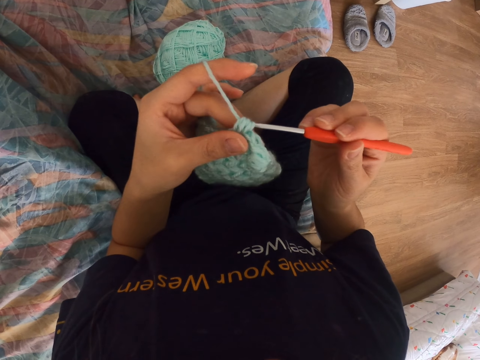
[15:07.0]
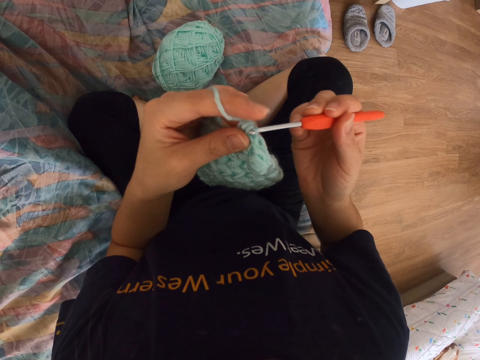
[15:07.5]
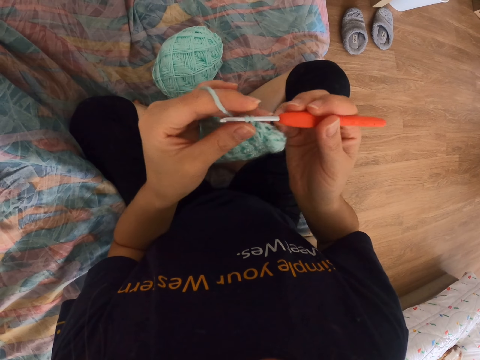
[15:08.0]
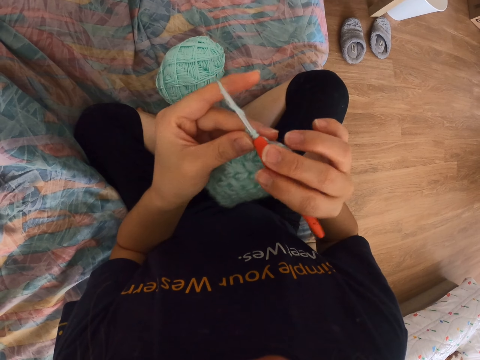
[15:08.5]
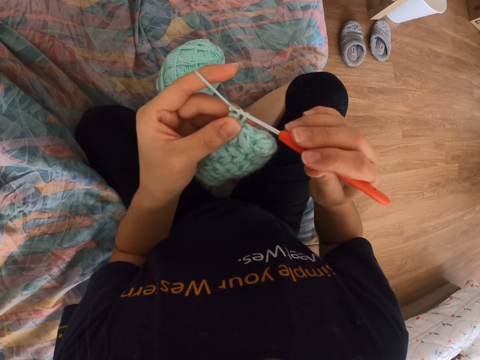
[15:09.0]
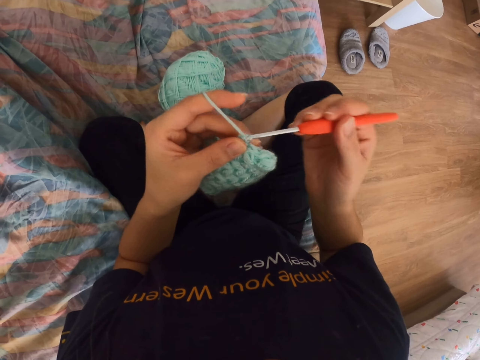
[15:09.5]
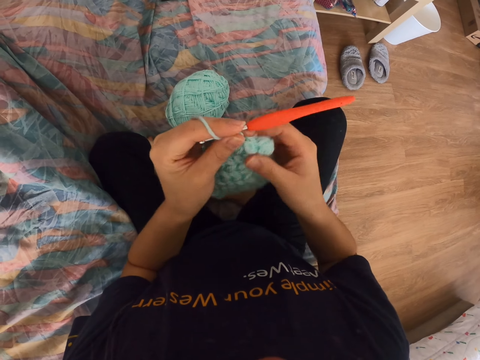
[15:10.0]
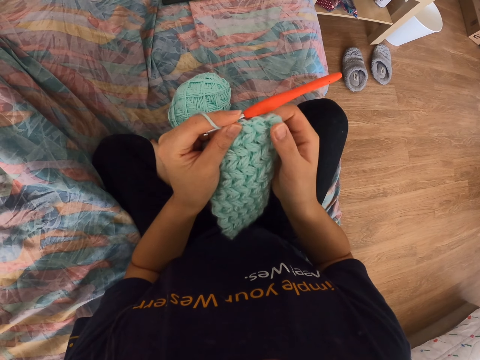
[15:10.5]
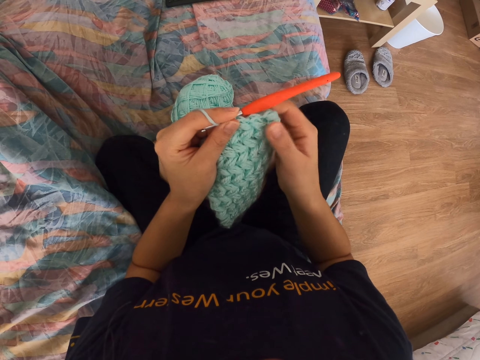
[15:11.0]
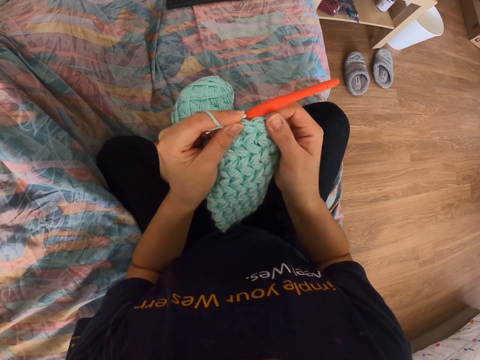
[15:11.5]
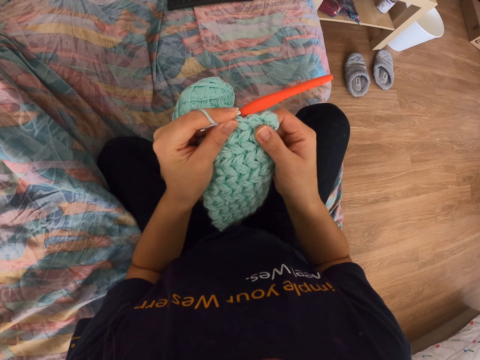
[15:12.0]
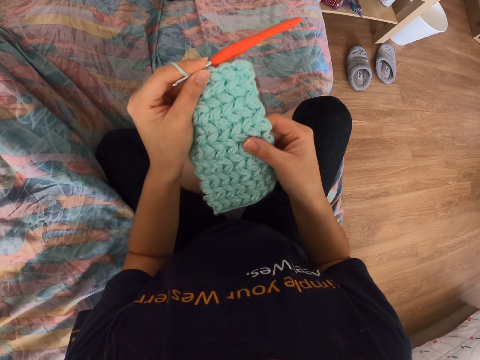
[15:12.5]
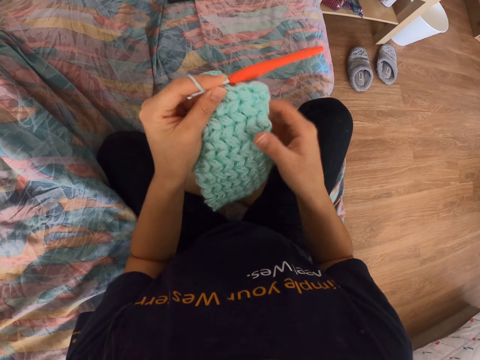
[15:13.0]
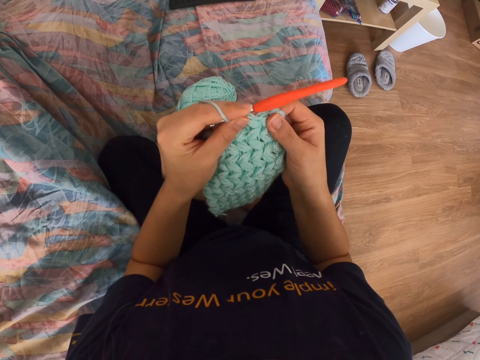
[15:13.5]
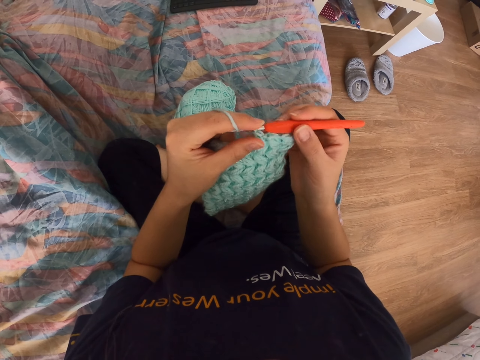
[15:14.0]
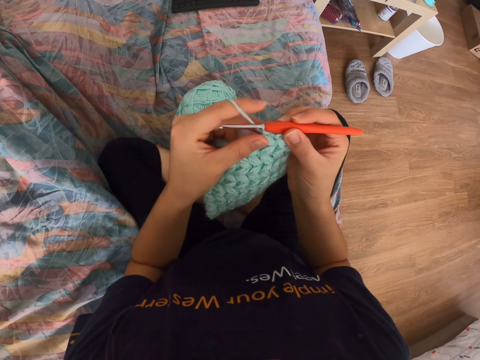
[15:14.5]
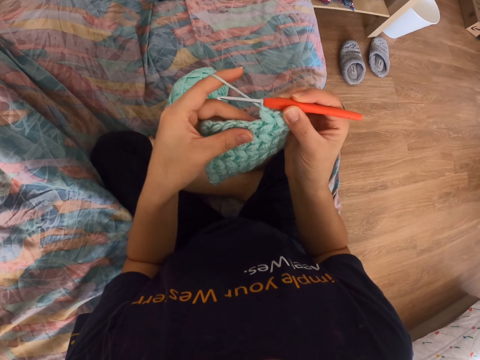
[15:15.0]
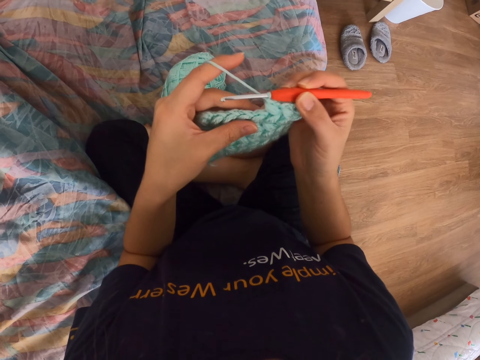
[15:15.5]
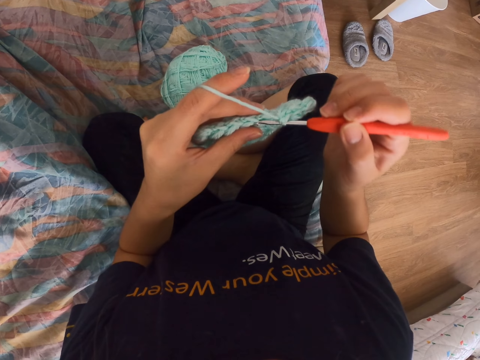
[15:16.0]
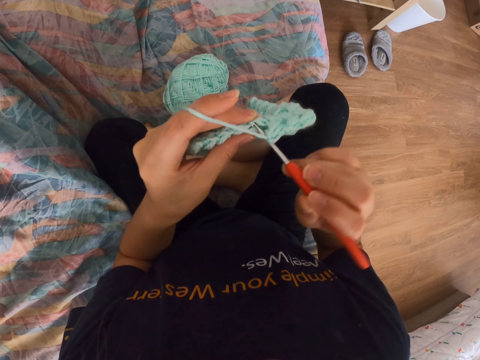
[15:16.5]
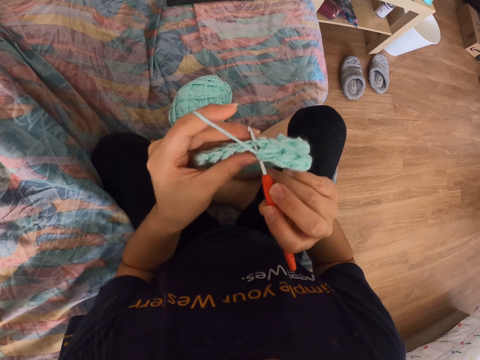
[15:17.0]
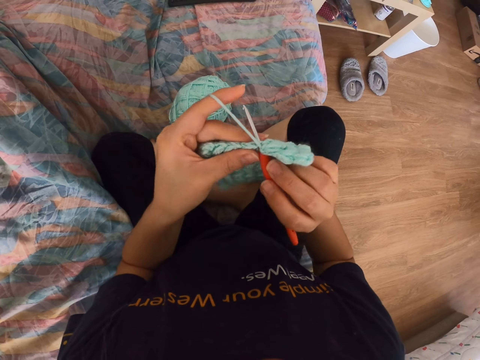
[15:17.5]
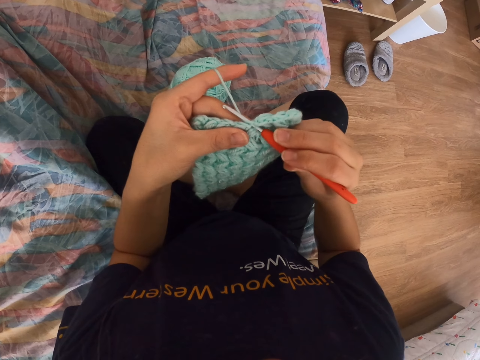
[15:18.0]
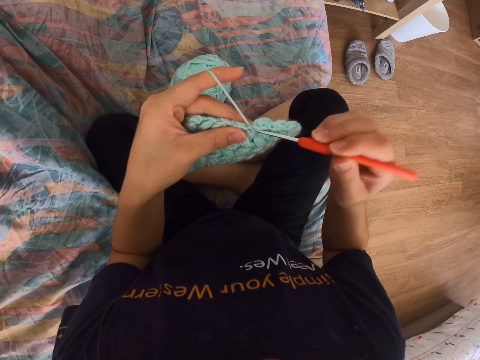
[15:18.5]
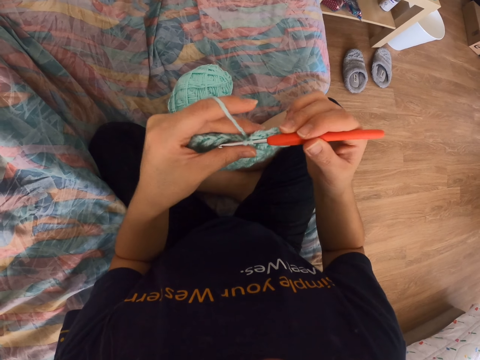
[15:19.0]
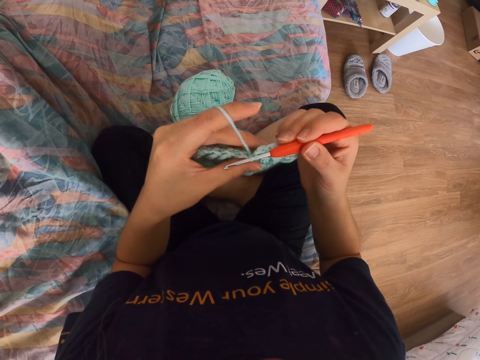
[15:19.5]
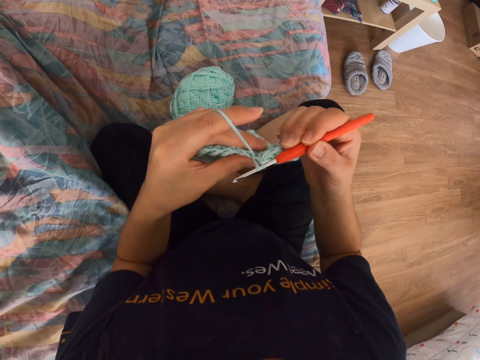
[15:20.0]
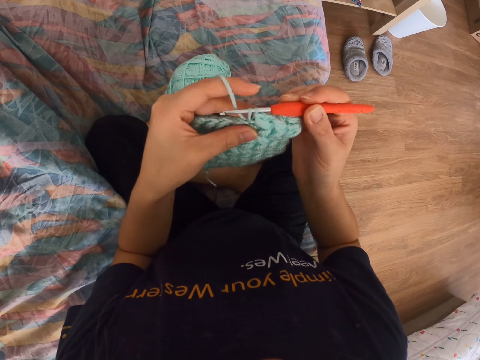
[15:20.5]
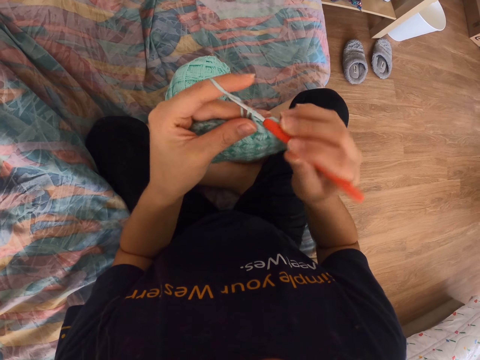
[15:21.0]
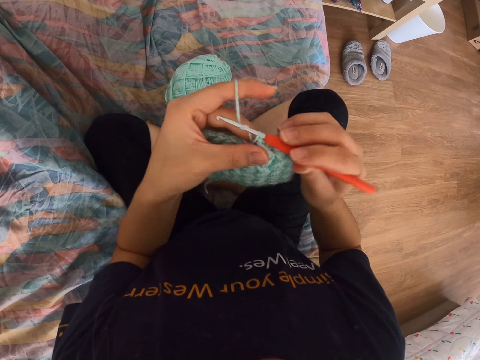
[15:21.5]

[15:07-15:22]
The camera wearer checks the knitted part. They touch the crochet cloth. They hold the crochet needle. They knit. They crochet a cloth.

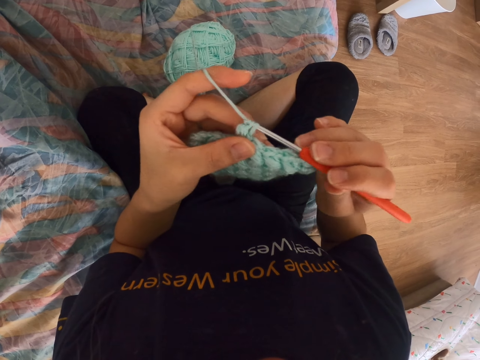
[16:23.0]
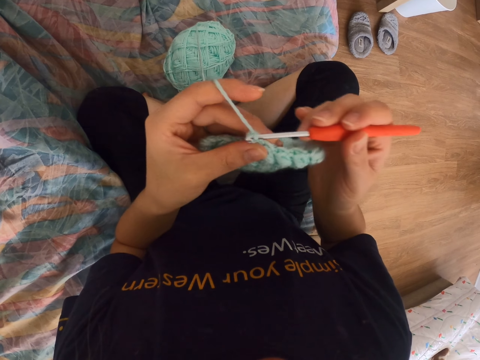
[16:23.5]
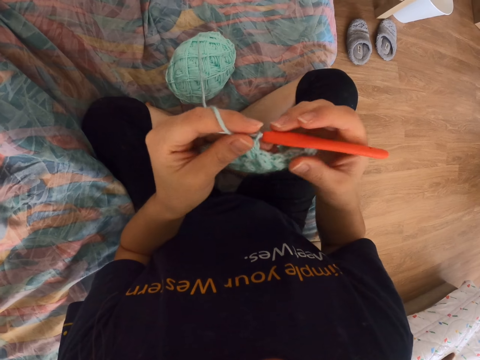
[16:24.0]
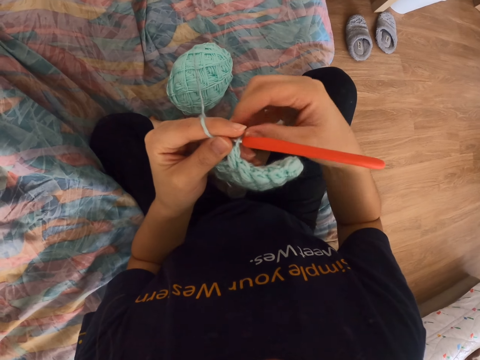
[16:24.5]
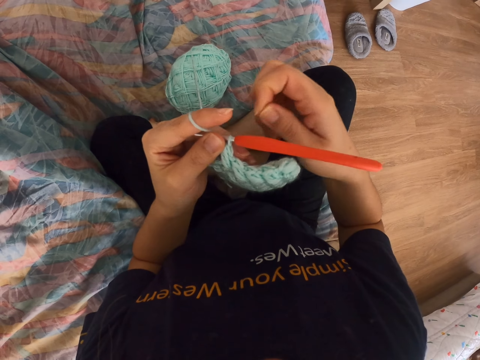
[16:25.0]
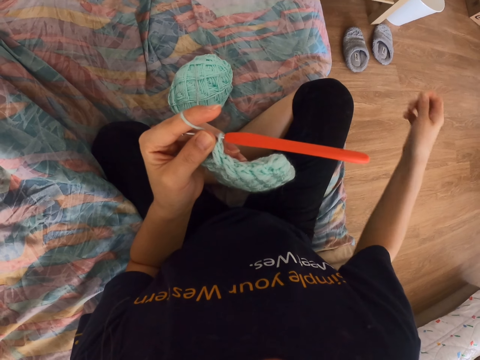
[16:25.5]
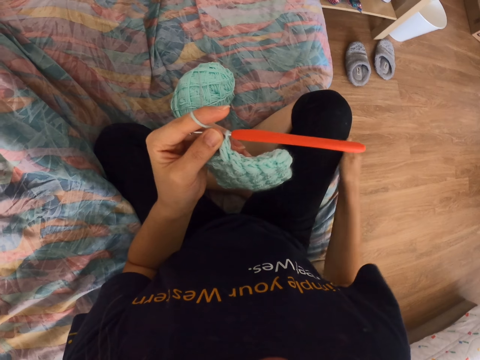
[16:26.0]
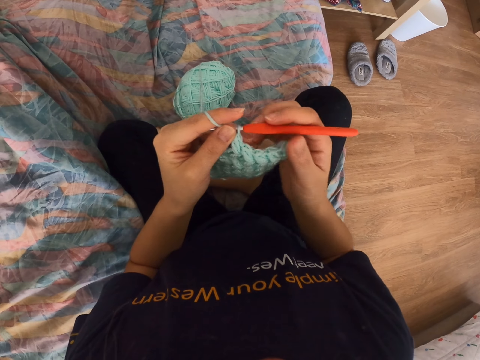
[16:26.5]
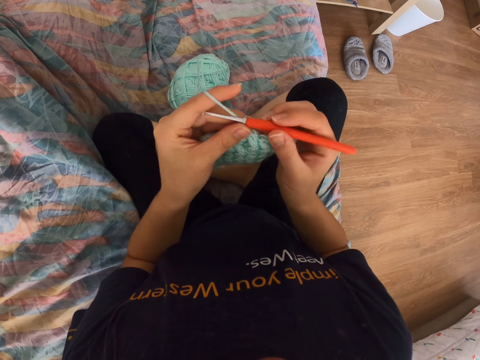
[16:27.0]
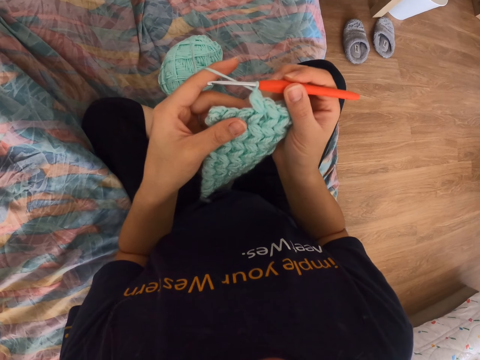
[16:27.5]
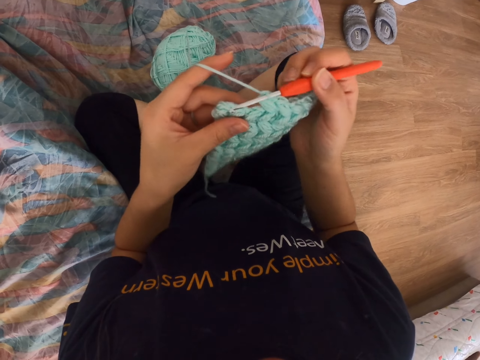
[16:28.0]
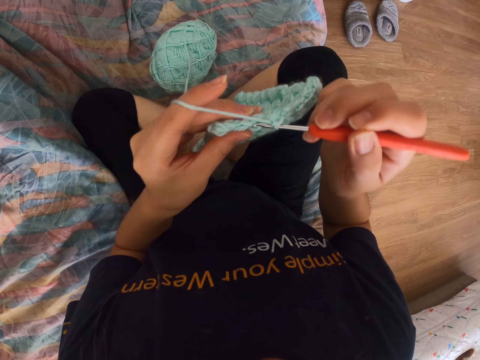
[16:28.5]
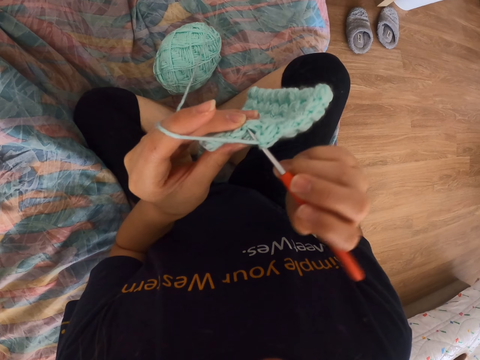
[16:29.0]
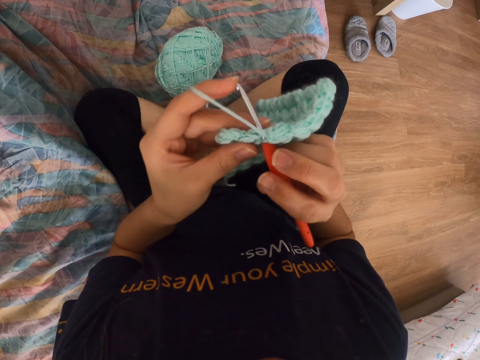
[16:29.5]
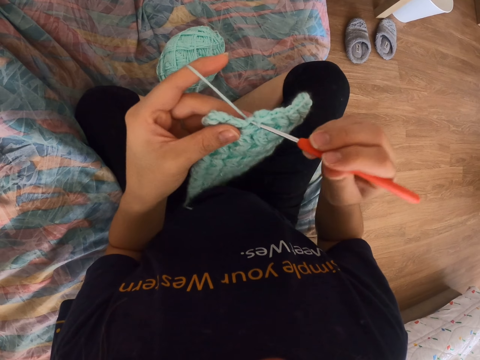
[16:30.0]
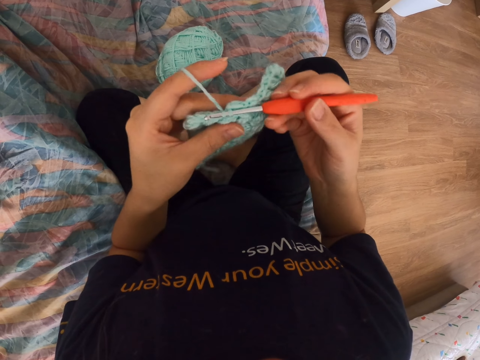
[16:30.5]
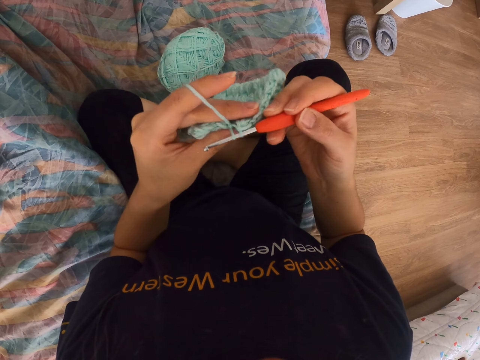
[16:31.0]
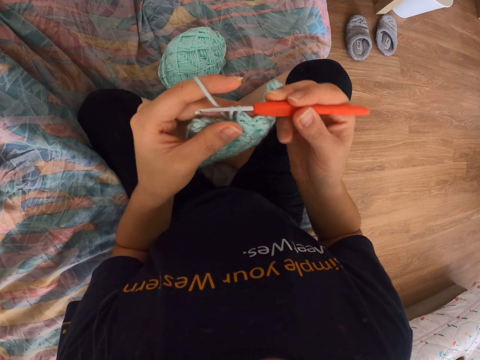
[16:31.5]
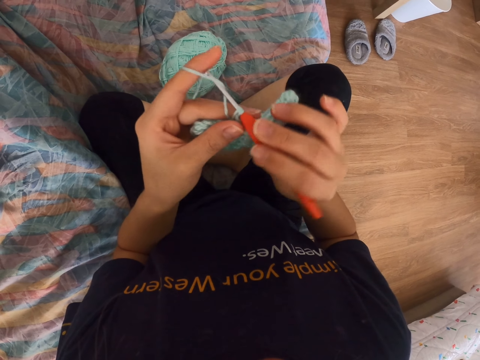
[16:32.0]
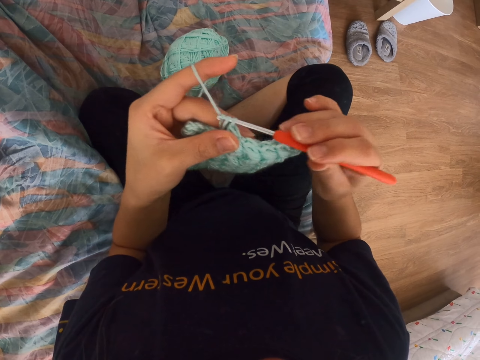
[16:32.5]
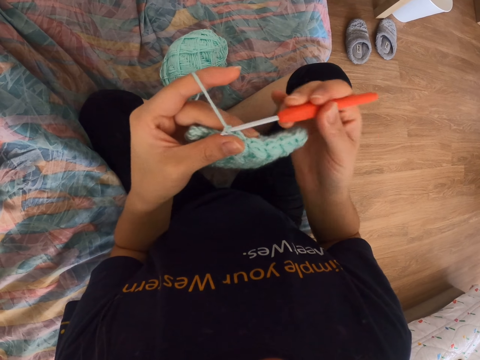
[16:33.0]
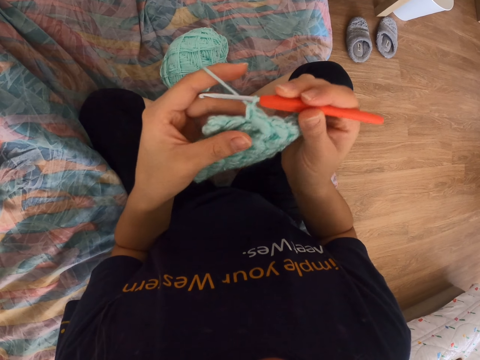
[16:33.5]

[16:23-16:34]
The camera wearer removes something from the yarn. They hold the crochet needle. They knit.
